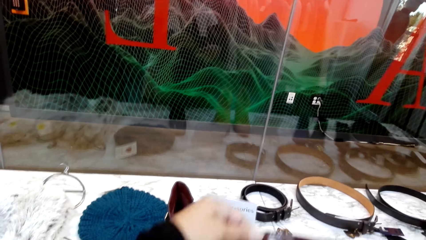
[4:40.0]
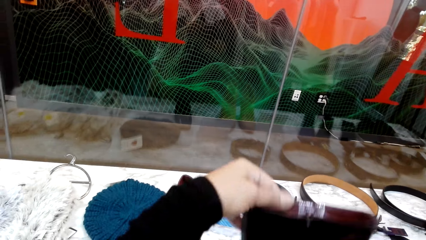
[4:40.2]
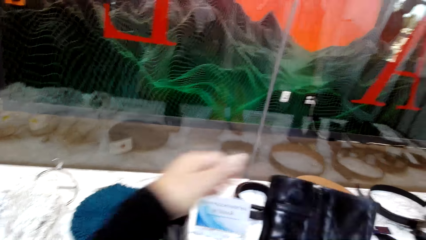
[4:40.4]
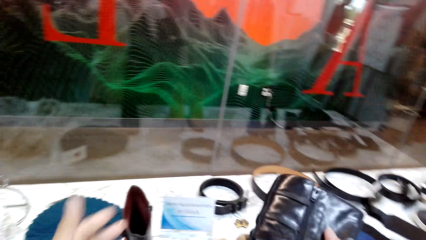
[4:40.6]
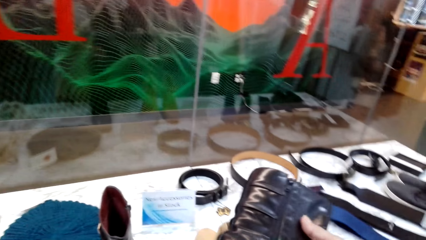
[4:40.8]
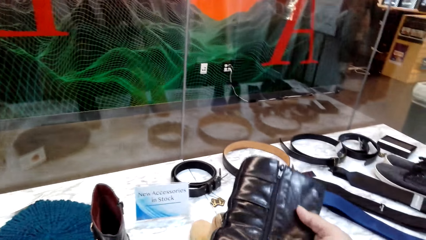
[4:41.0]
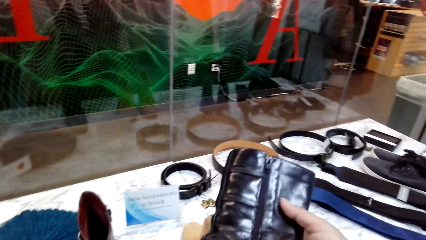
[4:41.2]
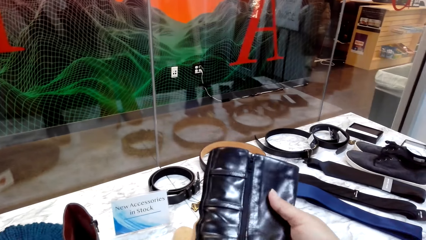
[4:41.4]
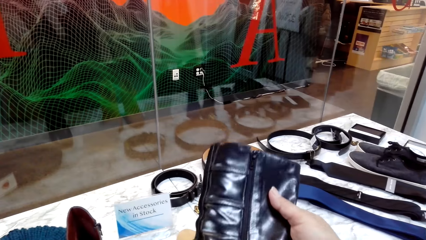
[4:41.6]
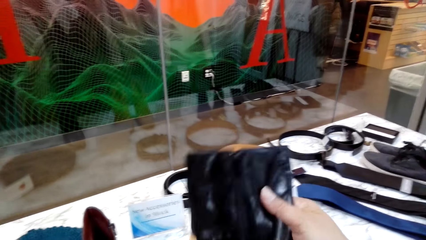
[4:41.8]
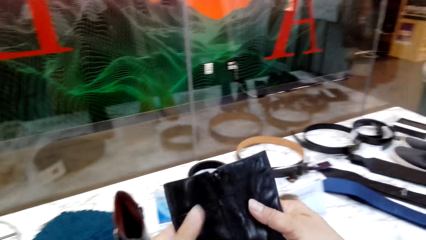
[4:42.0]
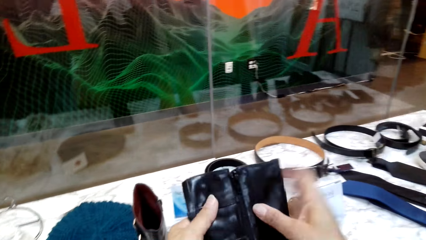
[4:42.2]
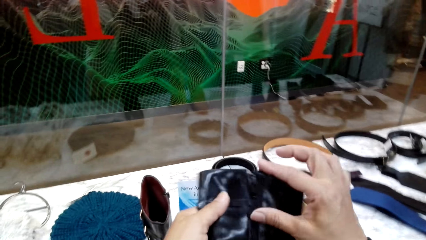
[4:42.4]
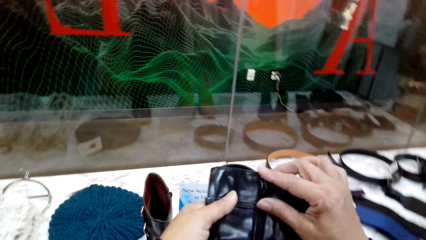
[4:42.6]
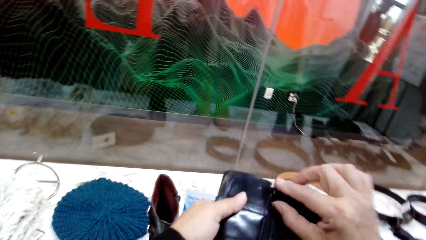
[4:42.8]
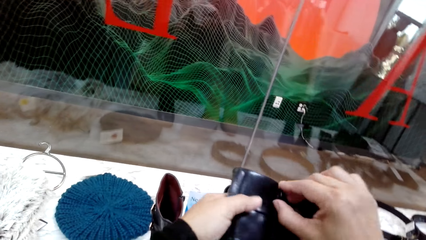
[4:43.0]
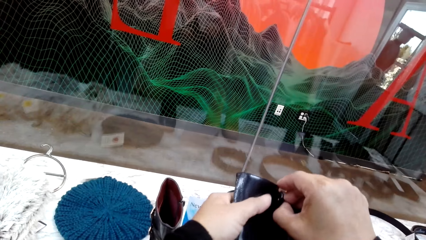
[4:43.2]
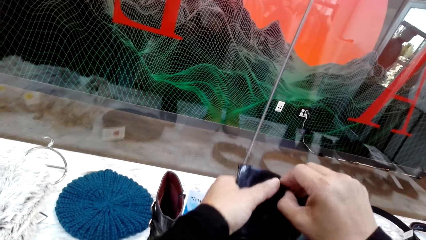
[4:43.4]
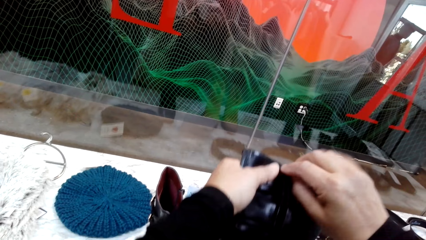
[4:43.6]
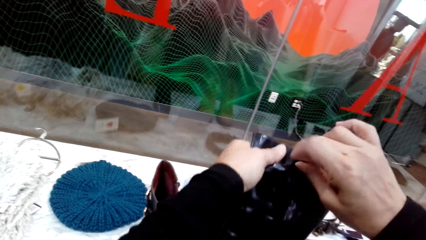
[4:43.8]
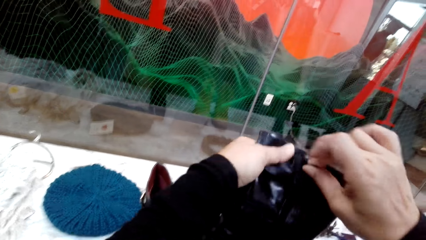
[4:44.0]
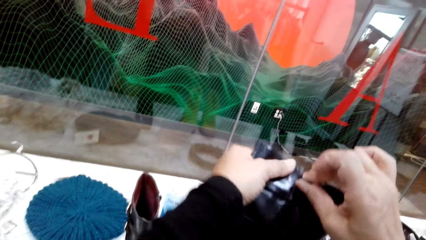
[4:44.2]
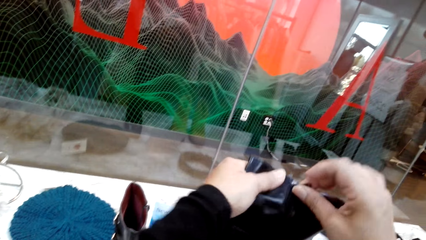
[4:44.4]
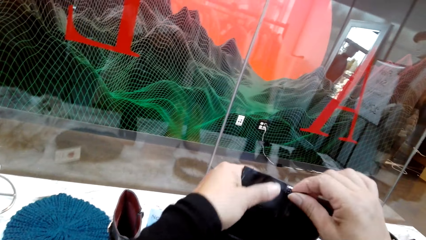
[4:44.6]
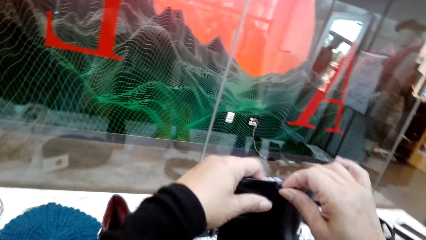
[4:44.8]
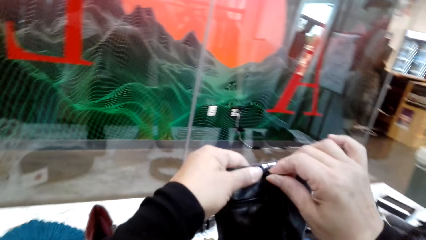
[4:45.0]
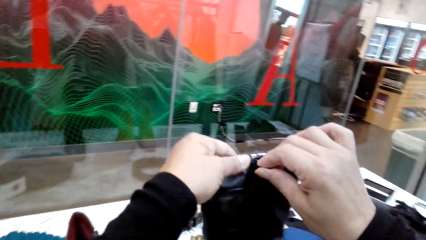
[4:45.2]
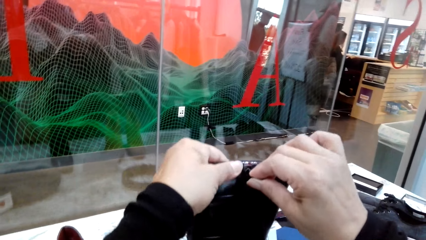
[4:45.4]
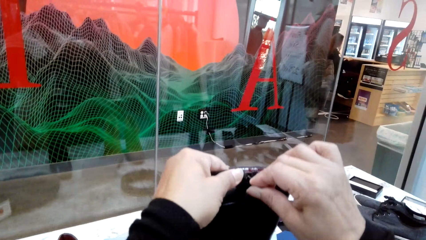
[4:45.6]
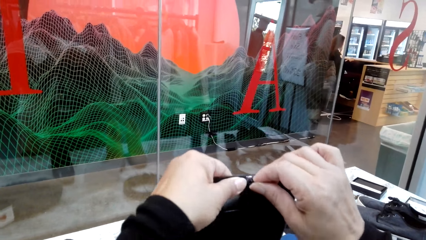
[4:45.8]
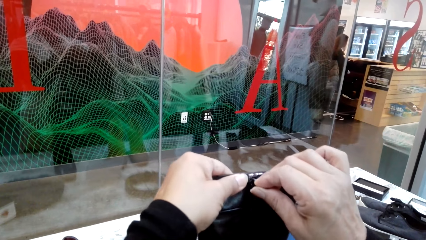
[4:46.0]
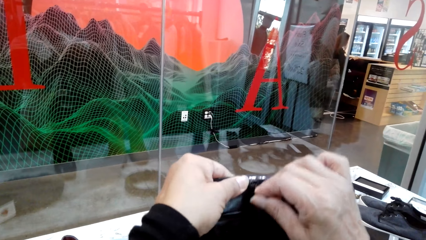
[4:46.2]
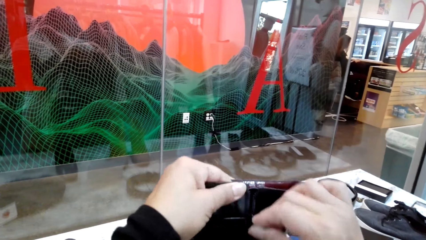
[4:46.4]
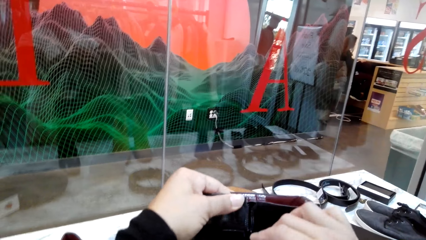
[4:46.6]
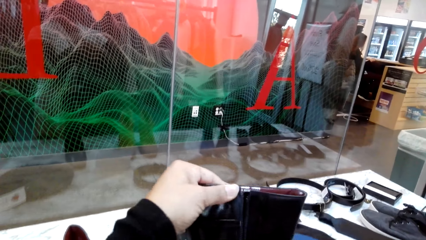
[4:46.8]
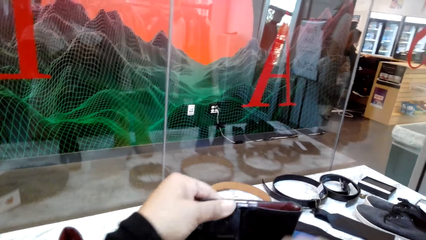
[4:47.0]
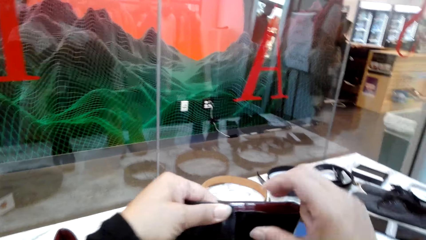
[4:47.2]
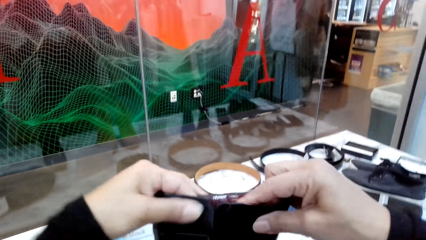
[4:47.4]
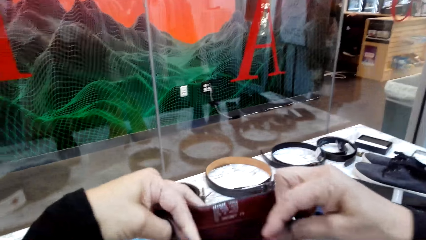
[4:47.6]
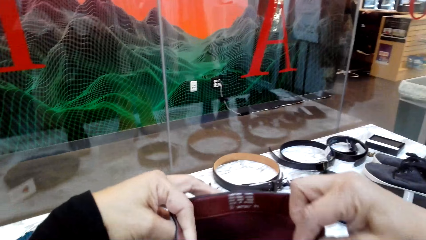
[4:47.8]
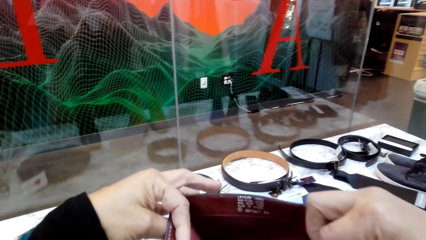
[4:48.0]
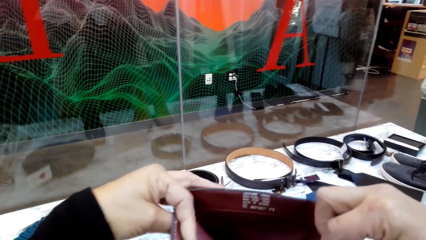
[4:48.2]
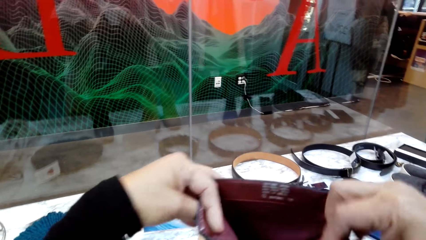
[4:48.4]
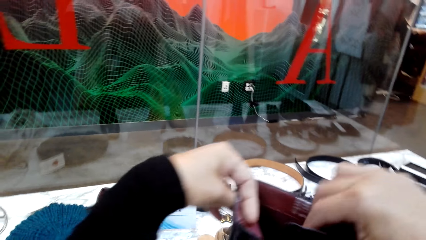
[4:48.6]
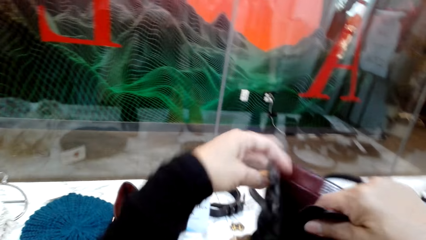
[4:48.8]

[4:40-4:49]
The camera wearer unzips the boot. They open the zip. They look at the shoe.

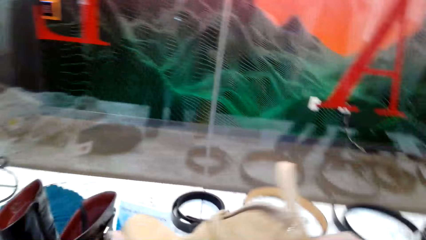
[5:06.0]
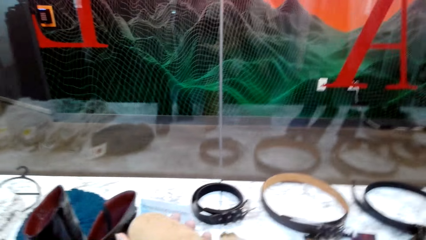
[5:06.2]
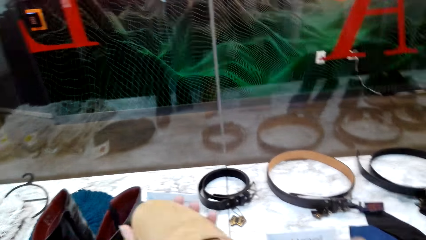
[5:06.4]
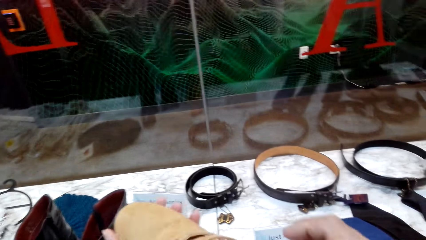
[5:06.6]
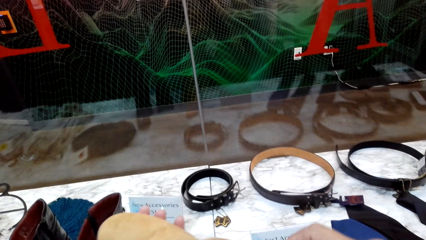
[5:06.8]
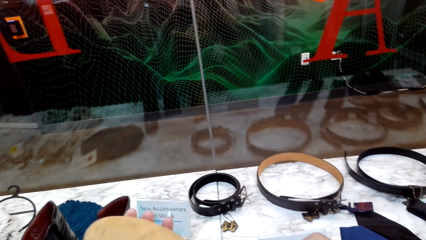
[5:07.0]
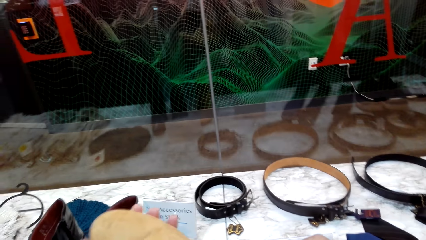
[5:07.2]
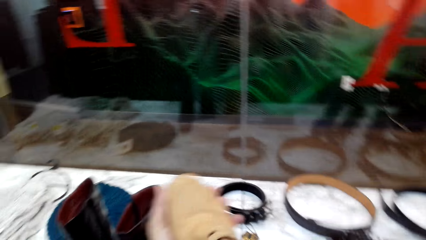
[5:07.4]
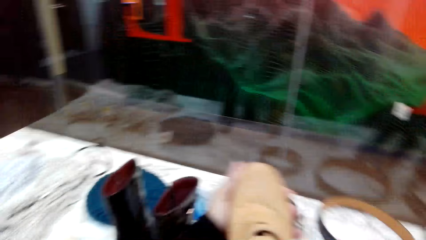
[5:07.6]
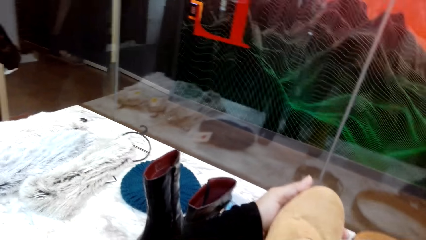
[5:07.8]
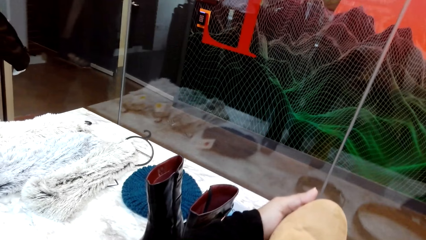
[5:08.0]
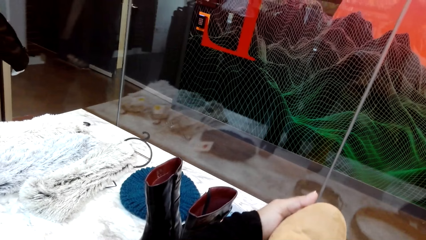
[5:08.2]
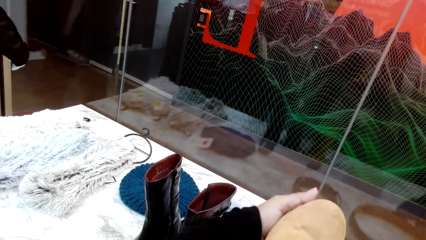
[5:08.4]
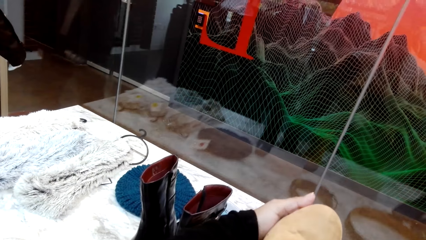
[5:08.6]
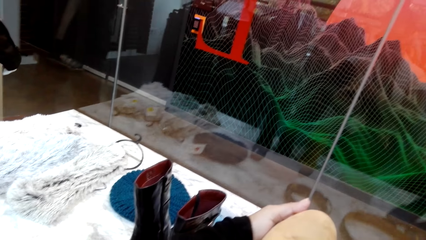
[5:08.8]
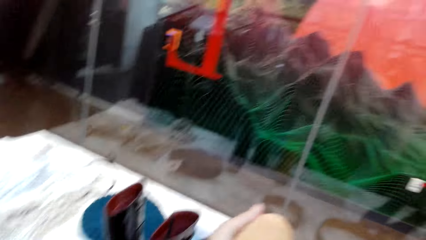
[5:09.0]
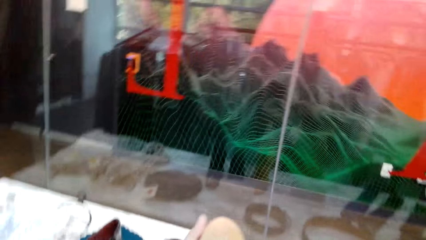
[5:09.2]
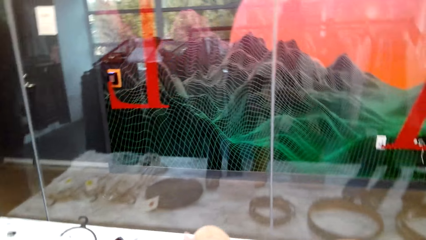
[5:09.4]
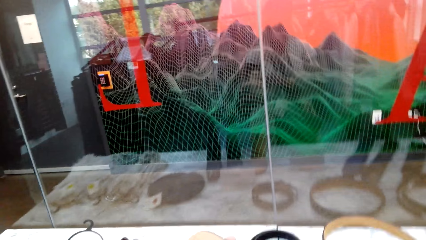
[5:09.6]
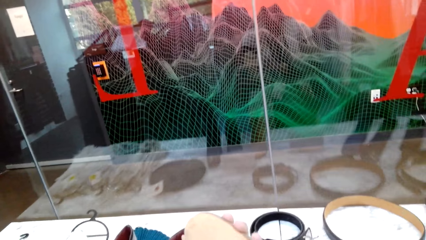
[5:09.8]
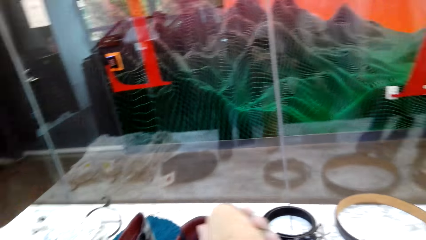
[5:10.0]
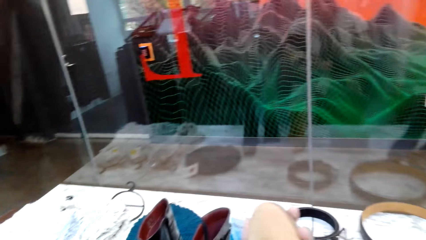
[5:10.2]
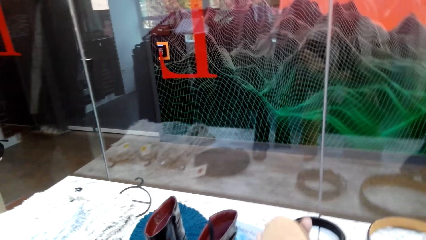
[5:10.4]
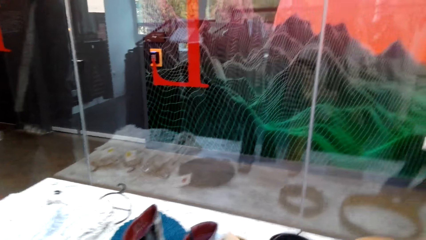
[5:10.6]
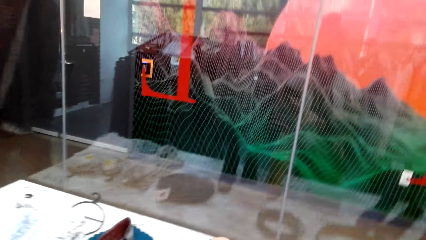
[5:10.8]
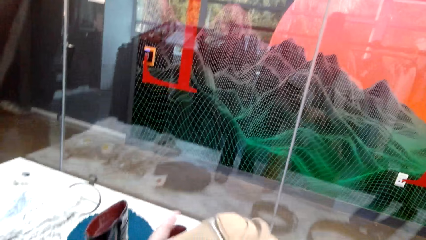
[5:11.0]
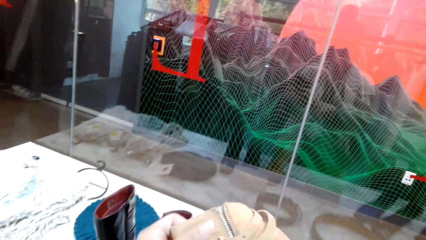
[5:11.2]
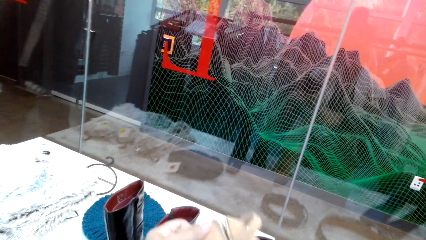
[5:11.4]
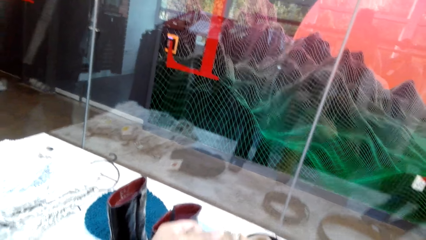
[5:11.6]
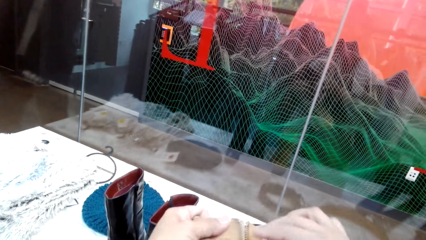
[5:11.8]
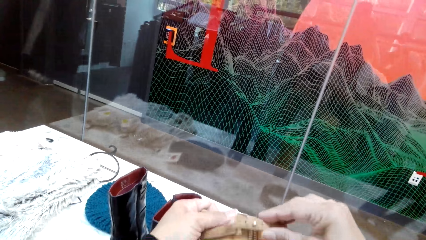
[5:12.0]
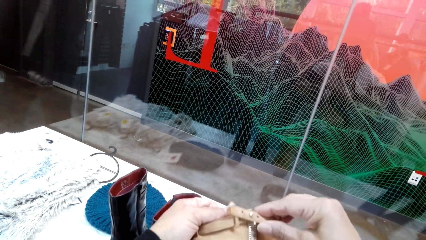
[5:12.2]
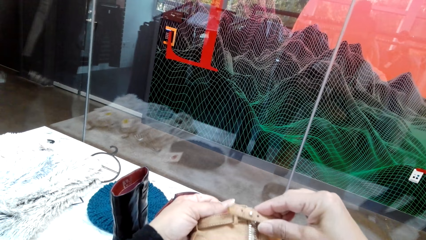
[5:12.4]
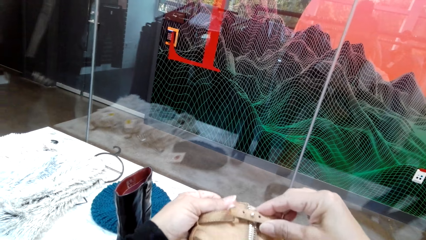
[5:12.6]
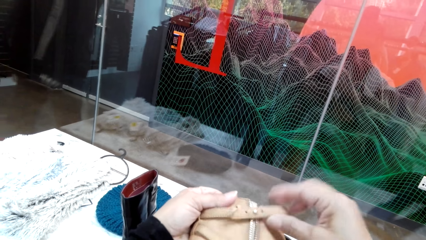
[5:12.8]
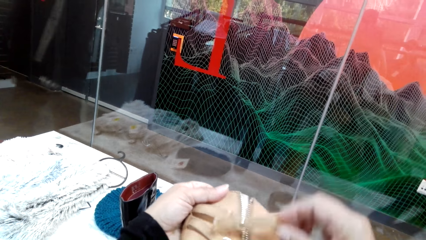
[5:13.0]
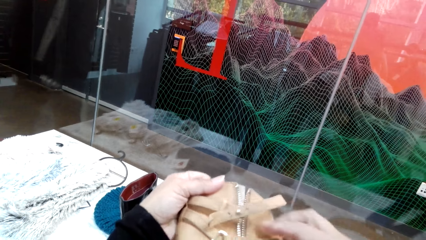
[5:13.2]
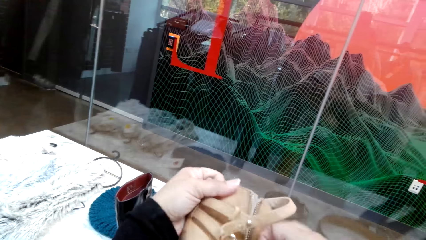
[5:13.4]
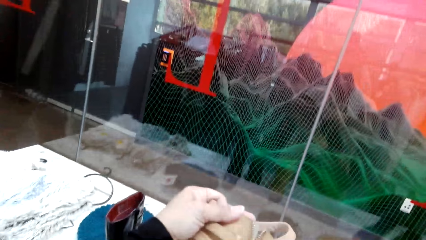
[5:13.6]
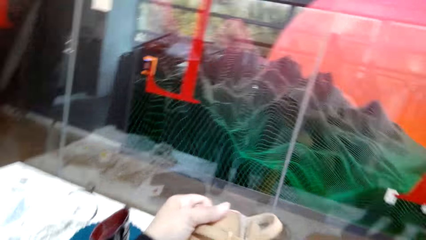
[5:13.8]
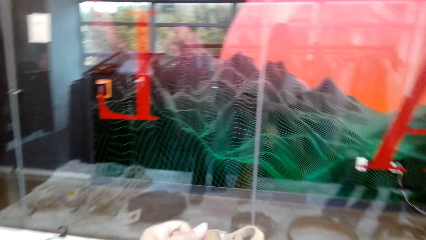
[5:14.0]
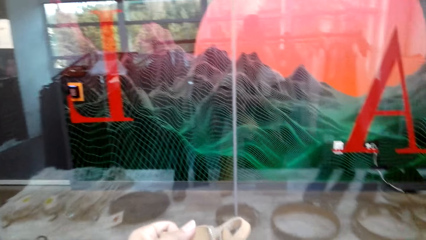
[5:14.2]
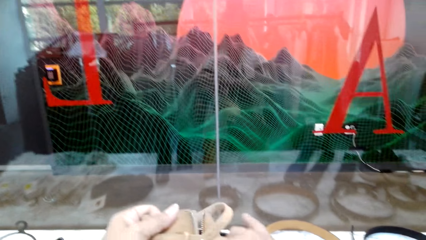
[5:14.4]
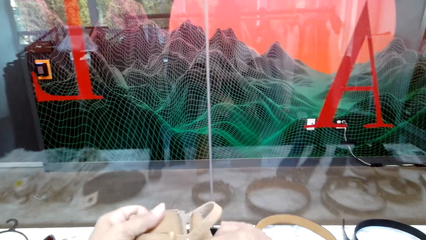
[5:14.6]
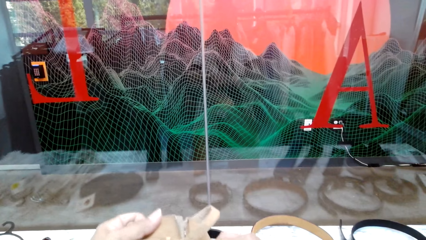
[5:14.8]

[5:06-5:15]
The camera wearer looks at the ankle boot.
